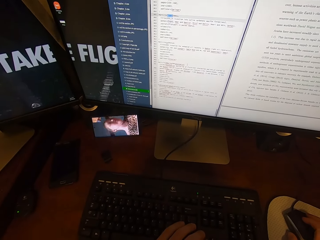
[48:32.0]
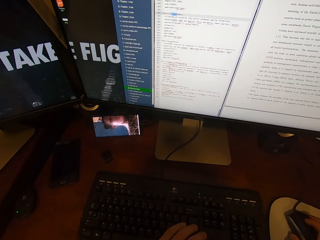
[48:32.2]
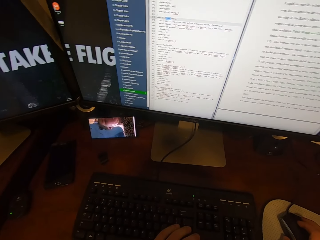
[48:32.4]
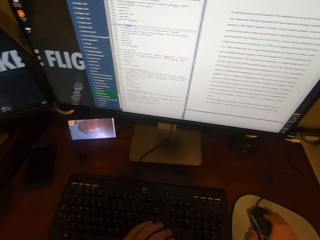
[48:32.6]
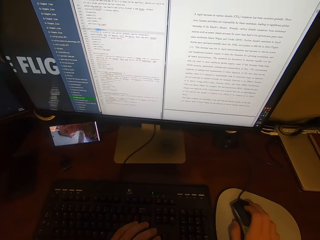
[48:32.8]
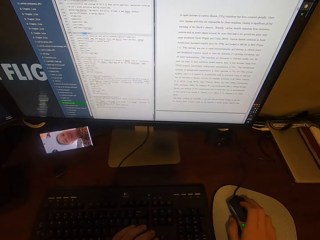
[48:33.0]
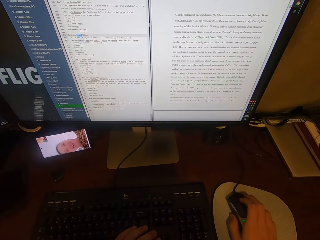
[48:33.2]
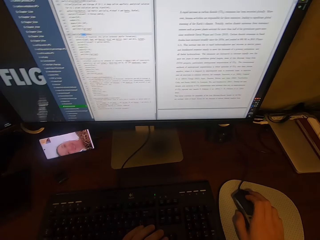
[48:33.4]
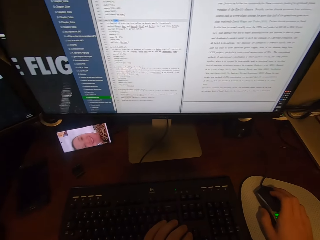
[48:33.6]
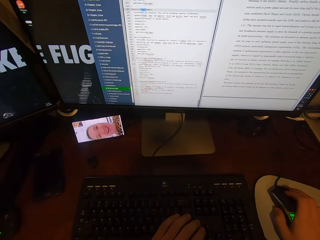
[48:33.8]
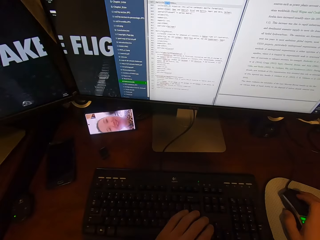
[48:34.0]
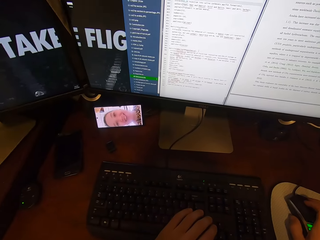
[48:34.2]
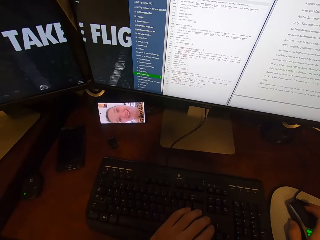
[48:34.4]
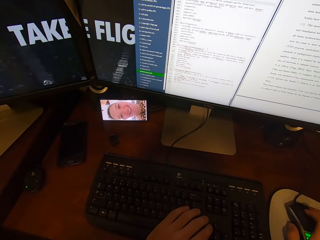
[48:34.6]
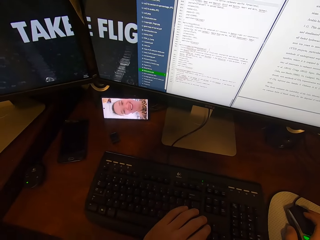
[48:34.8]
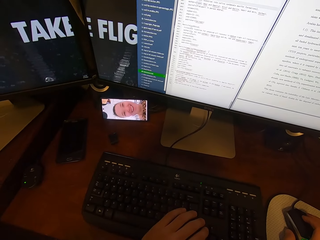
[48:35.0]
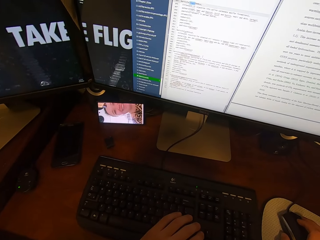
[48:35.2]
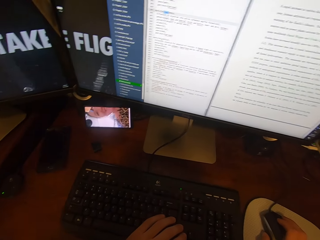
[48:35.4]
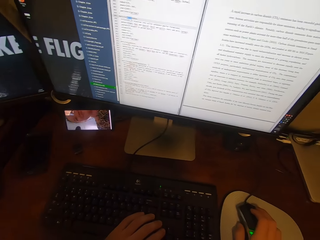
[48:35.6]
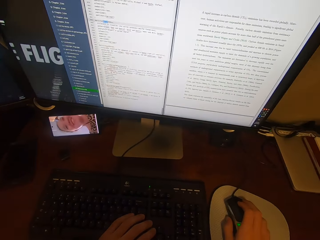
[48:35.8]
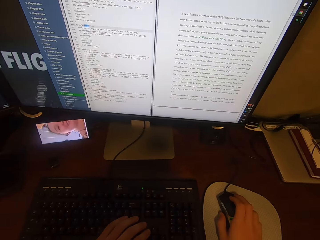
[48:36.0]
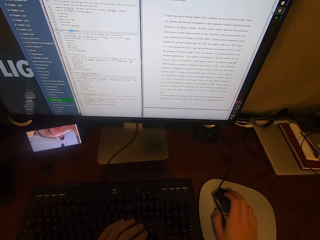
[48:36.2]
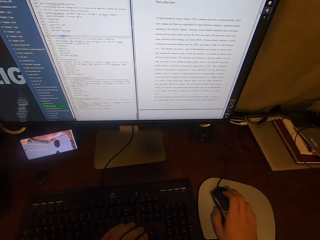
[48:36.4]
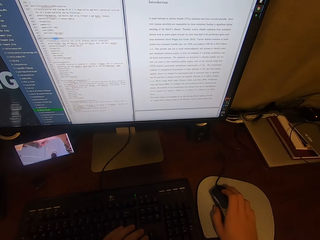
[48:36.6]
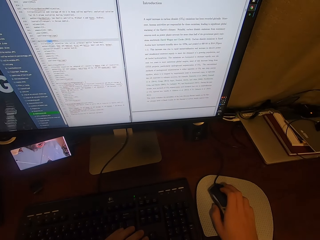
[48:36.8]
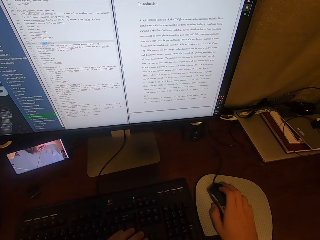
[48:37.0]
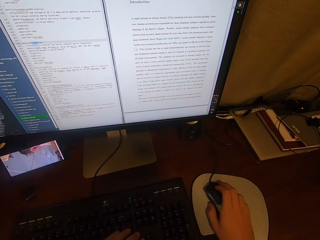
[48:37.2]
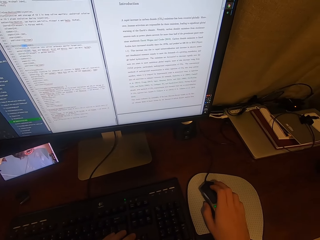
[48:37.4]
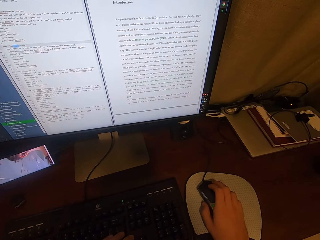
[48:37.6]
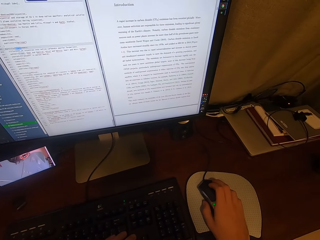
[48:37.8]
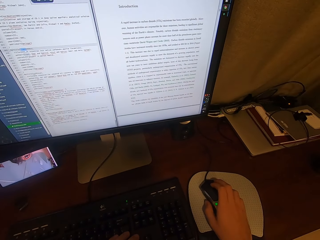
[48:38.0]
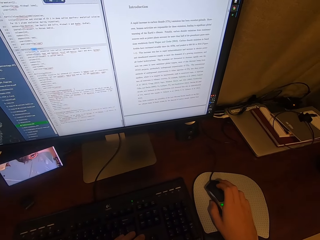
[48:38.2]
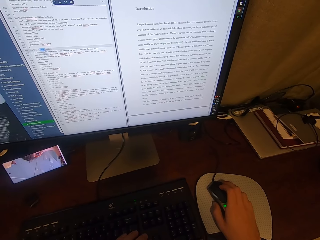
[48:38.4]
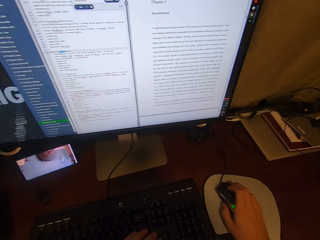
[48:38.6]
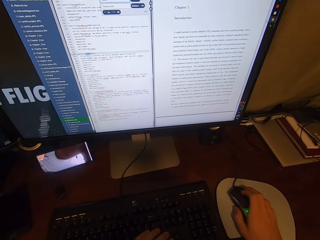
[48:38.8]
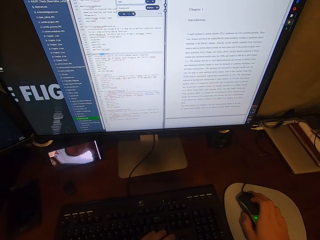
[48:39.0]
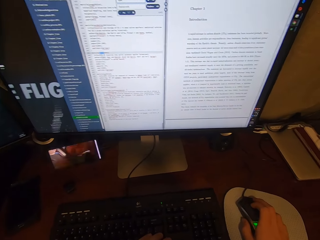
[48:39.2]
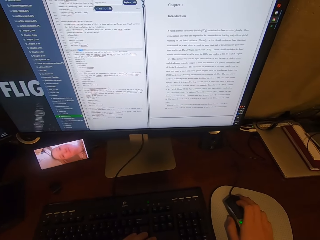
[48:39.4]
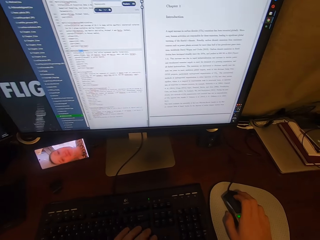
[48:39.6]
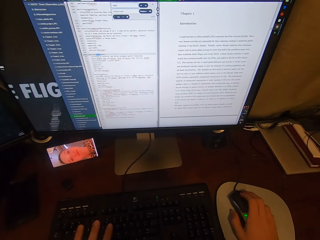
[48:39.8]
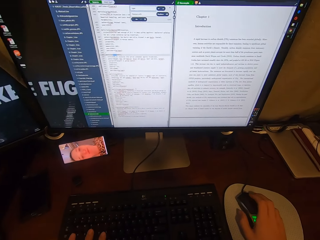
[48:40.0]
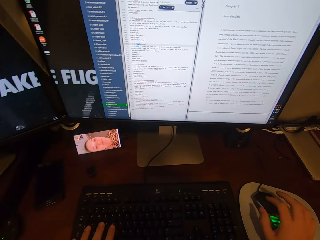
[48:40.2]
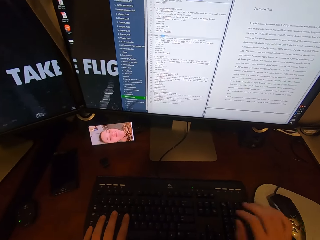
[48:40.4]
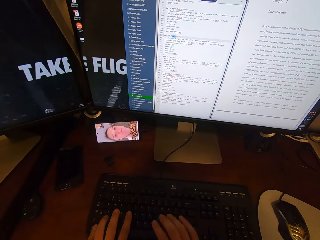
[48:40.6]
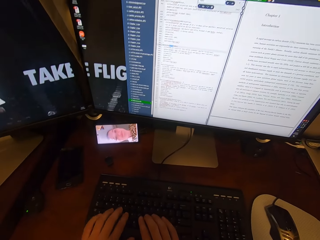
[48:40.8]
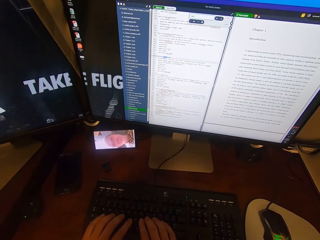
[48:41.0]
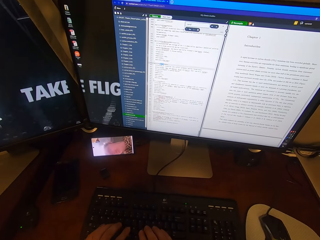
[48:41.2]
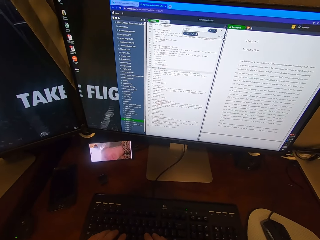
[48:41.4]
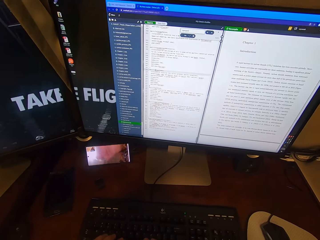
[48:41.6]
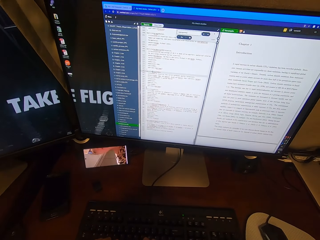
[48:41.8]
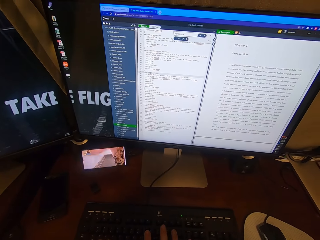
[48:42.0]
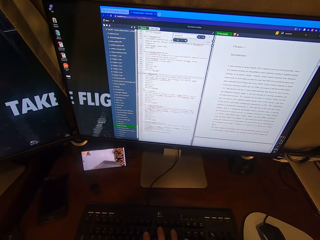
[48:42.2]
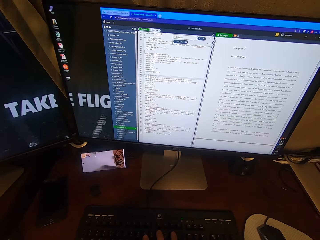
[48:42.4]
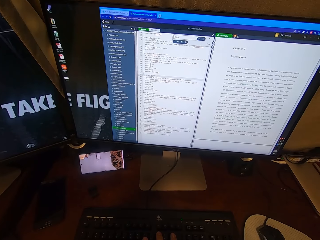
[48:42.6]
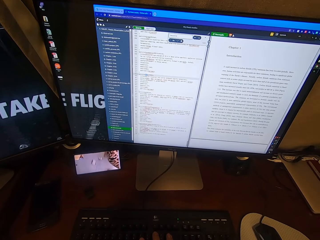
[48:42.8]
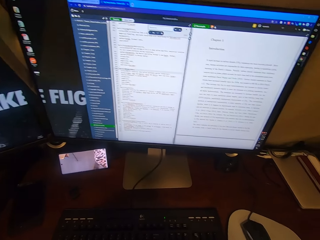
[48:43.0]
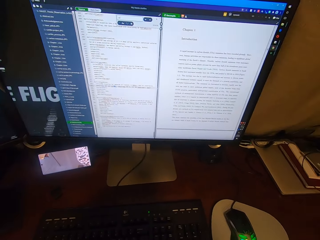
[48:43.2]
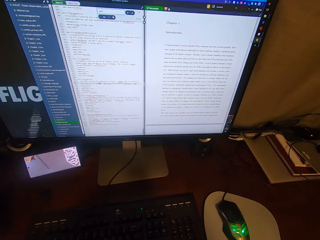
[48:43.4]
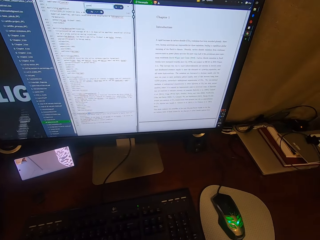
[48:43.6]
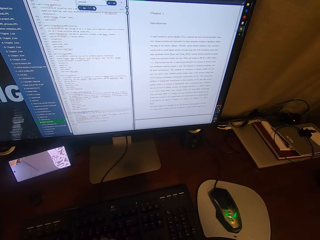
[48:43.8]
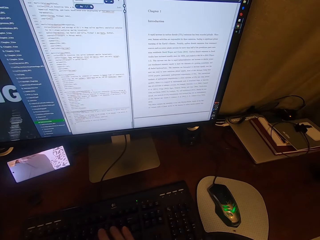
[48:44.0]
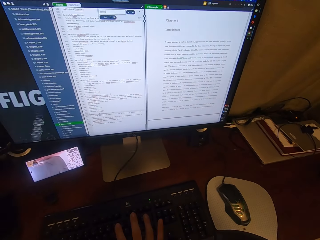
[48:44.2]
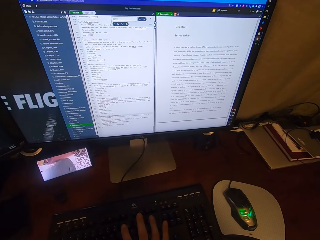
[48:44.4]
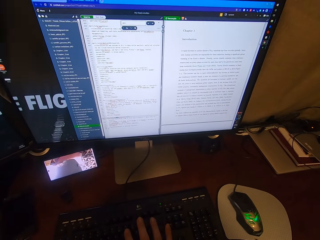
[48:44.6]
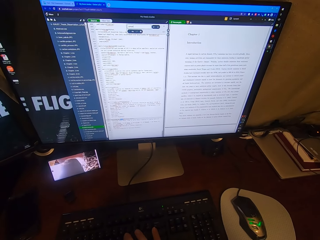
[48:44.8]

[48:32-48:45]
The camera wearer looks at the phone. He types on the keyboard attached to the desktop computer with his hands.

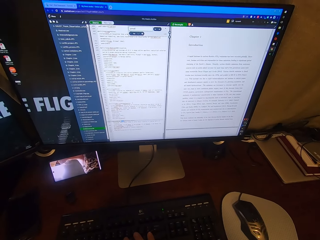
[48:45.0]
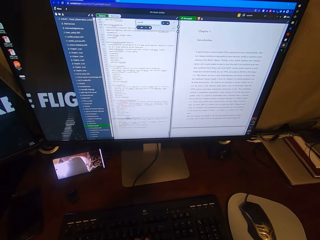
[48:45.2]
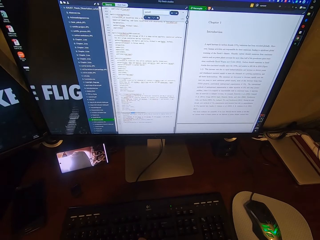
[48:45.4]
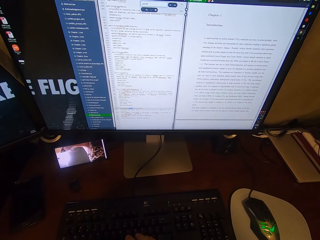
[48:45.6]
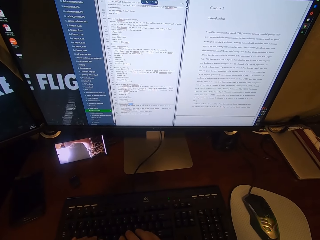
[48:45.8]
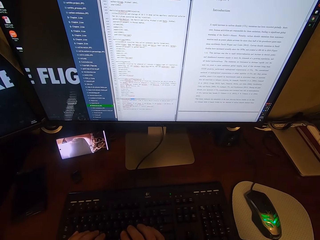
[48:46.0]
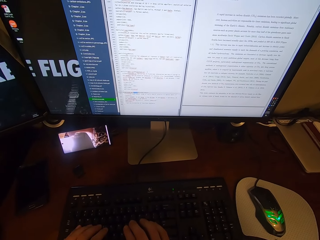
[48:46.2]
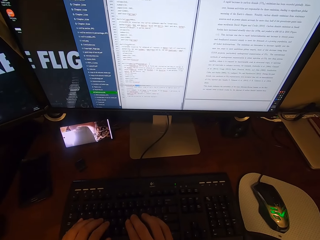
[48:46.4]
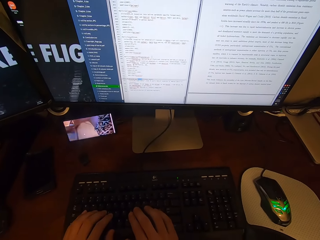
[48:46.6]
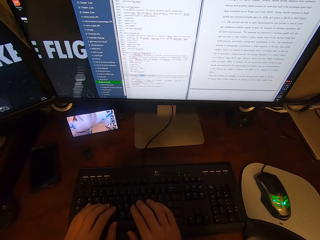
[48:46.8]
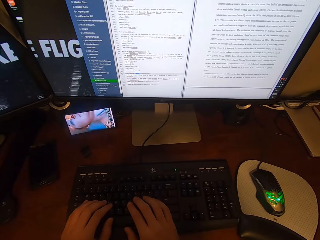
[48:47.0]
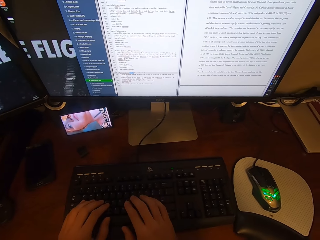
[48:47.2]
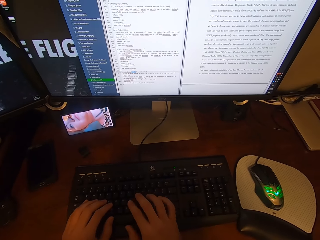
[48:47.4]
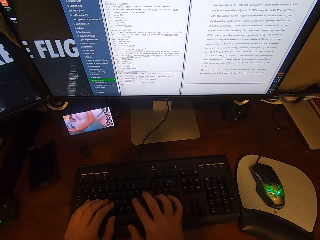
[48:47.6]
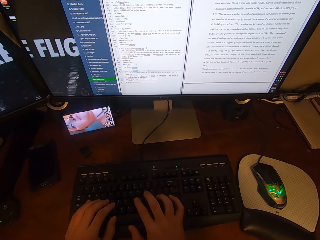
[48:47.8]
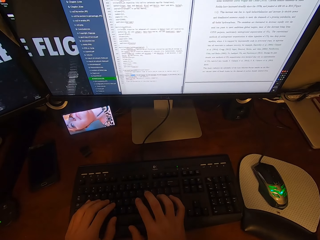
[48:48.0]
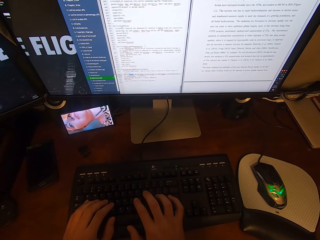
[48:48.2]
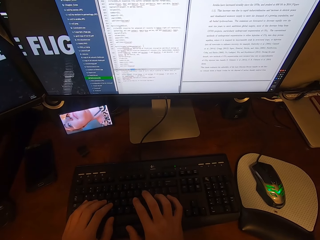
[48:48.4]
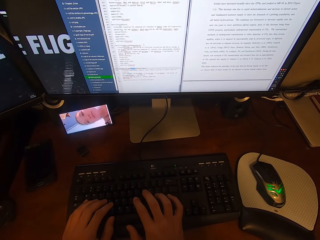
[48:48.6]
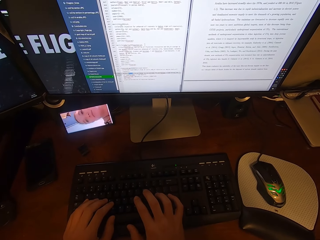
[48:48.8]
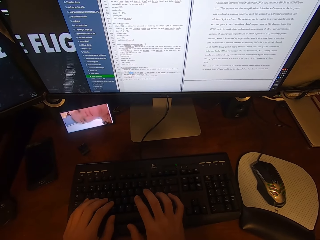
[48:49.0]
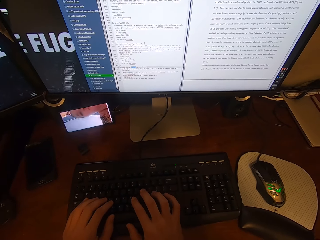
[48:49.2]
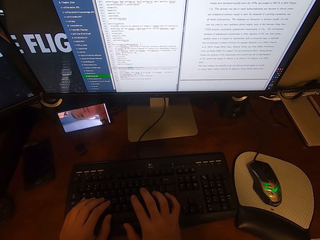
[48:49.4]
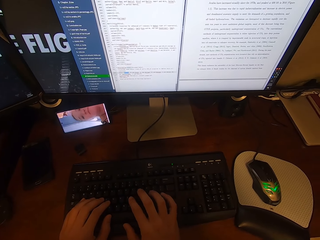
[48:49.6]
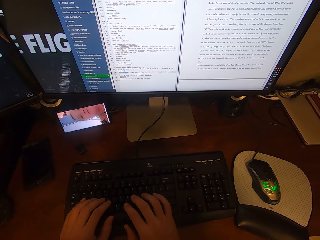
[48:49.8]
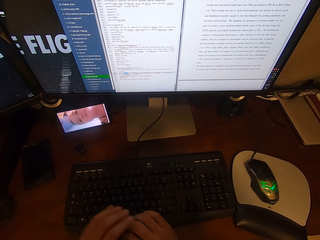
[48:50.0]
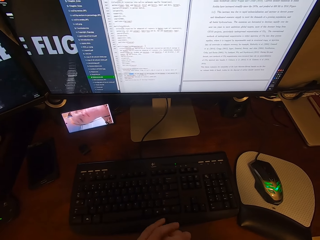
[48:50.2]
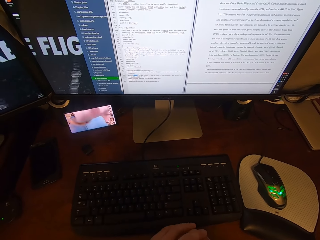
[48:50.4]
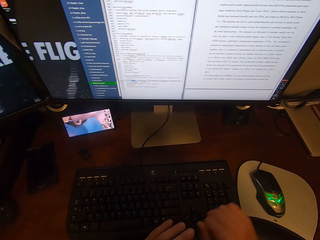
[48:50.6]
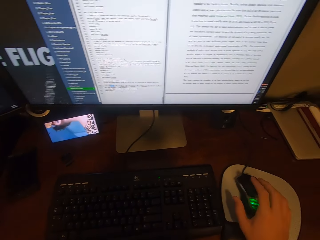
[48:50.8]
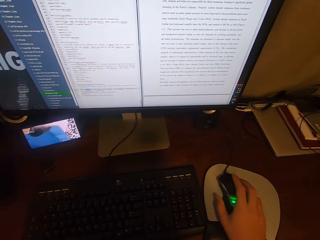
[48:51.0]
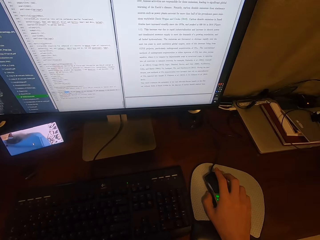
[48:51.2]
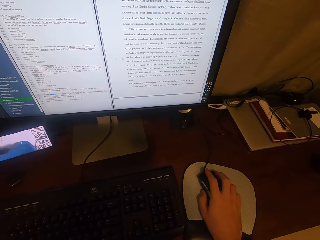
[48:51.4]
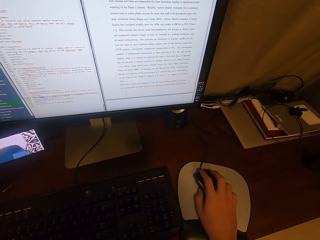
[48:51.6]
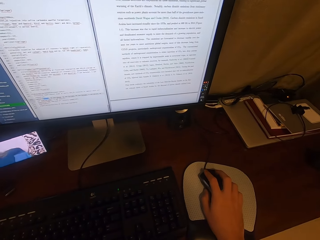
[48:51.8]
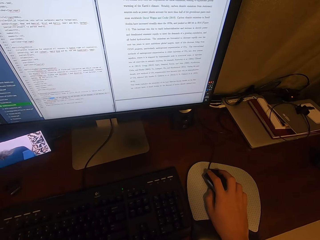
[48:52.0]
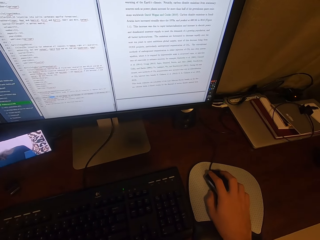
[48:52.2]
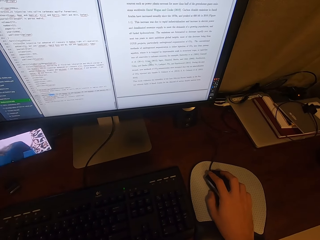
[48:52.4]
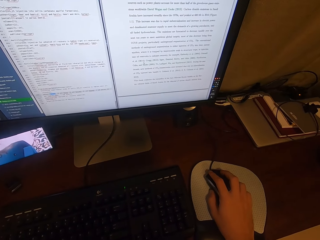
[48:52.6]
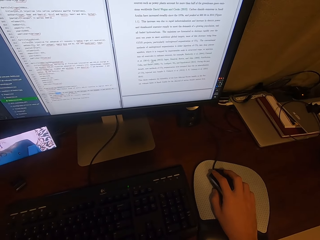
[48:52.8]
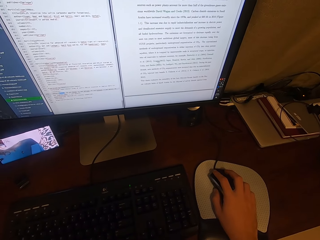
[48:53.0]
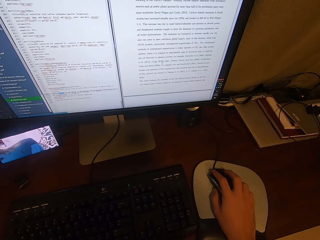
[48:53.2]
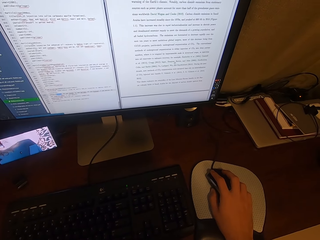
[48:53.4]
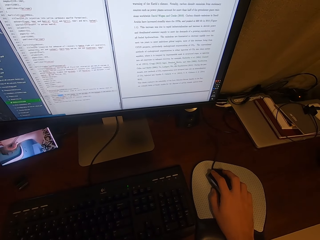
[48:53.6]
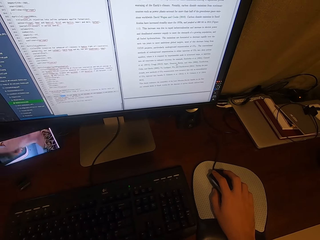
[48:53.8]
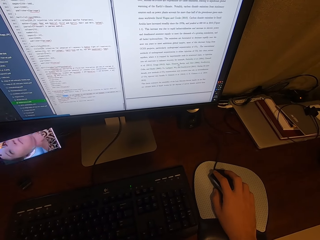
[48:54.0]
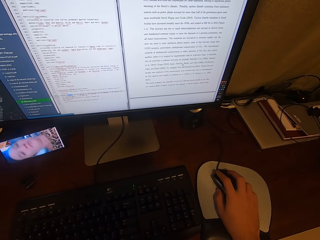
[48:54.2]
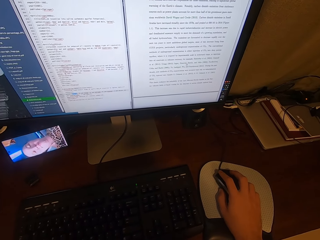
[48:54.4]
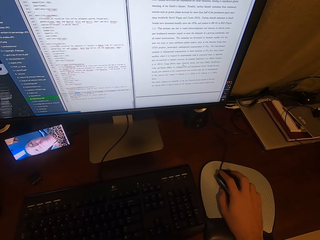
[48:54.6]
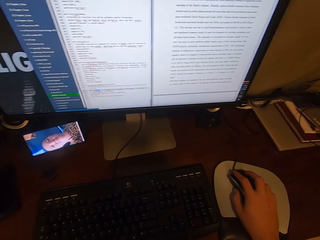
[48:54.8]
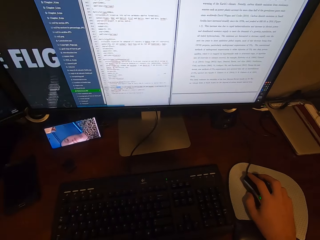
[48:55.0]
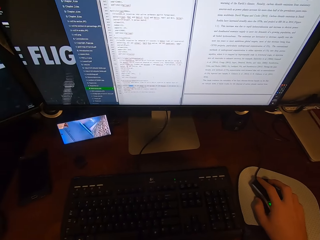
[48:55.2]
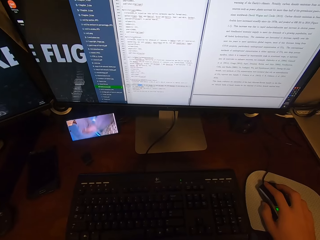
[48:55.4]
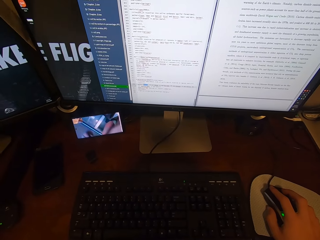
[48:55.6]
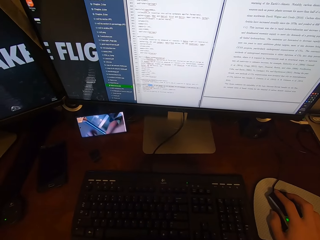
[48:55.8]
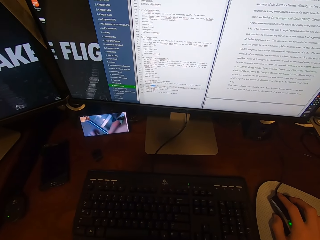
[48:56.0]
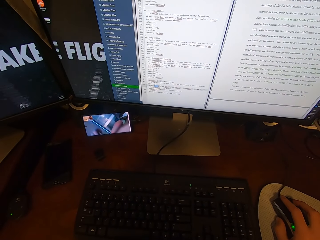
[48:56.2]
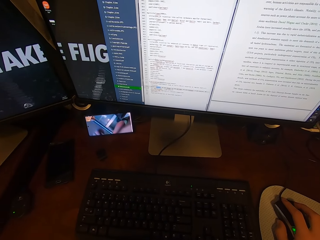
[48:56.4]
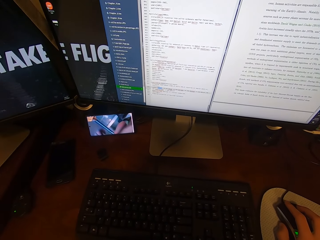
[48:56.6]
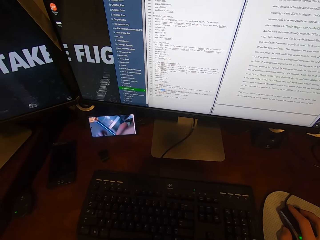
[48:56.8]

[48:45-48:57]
The camera wearer holds the USB mouse attached to the desktop computer with his right hand.
